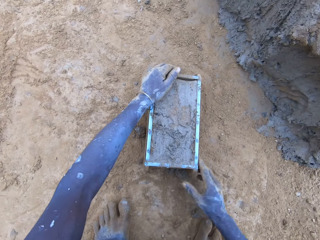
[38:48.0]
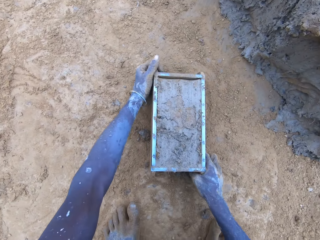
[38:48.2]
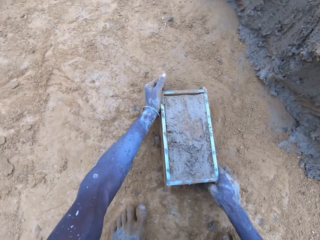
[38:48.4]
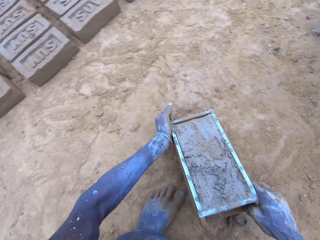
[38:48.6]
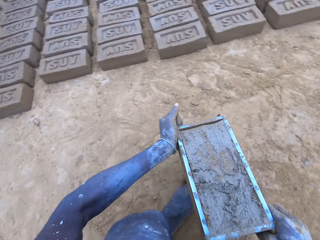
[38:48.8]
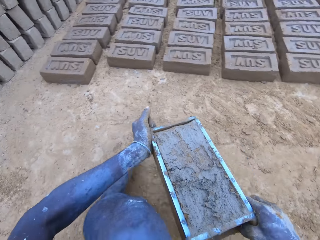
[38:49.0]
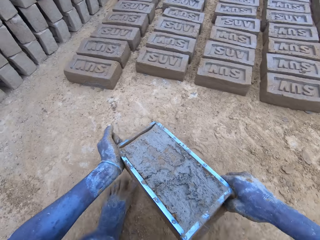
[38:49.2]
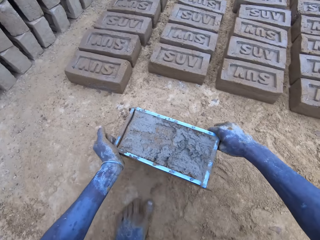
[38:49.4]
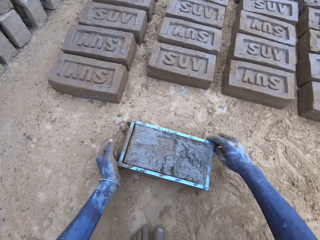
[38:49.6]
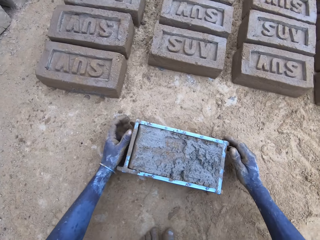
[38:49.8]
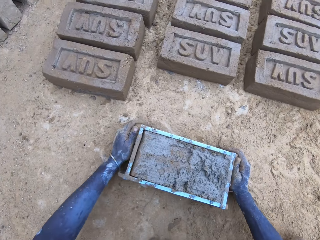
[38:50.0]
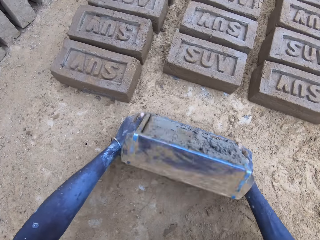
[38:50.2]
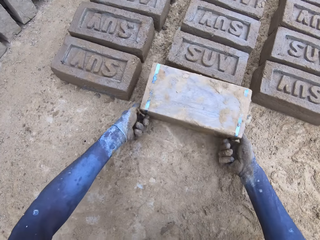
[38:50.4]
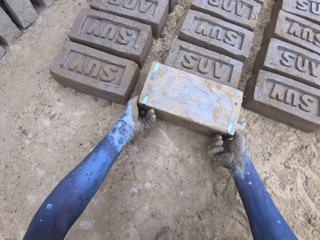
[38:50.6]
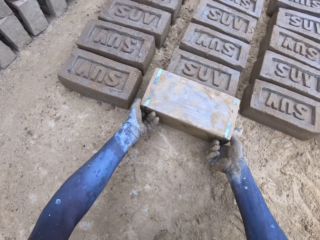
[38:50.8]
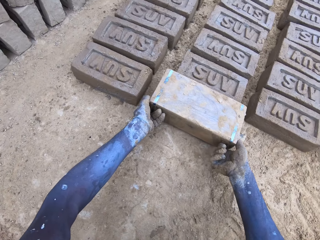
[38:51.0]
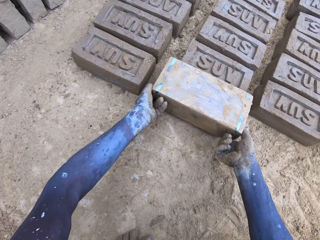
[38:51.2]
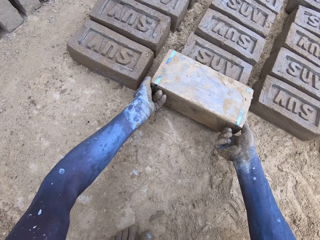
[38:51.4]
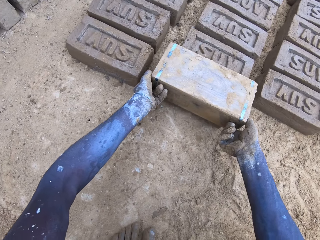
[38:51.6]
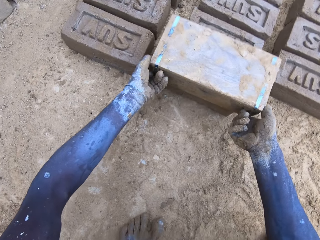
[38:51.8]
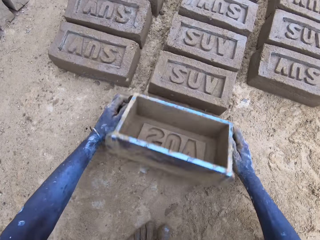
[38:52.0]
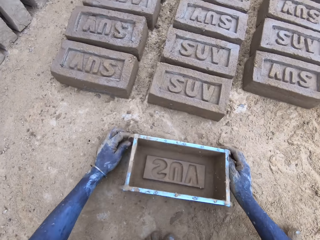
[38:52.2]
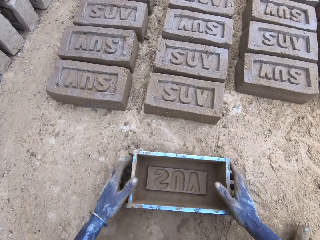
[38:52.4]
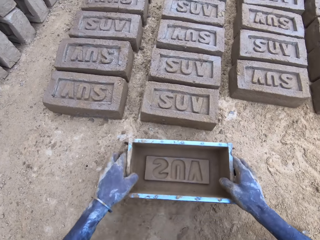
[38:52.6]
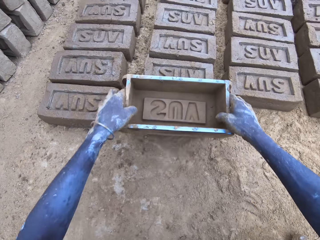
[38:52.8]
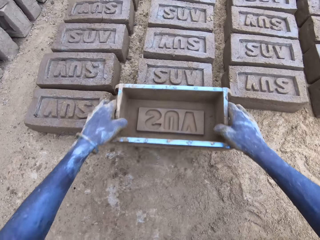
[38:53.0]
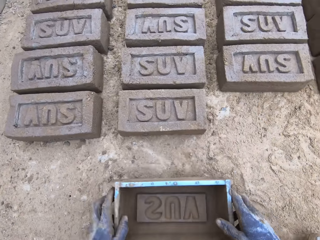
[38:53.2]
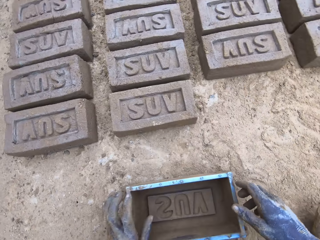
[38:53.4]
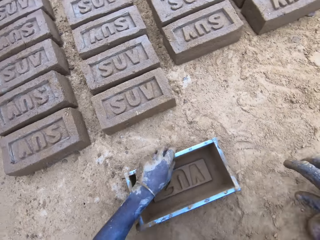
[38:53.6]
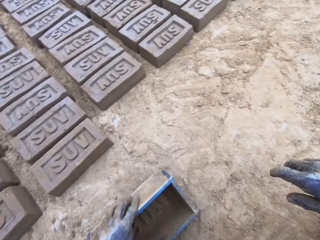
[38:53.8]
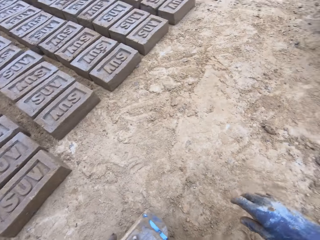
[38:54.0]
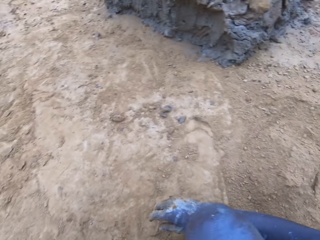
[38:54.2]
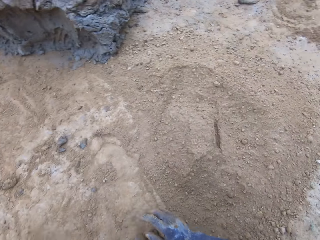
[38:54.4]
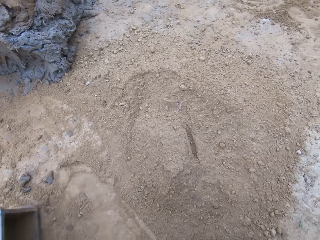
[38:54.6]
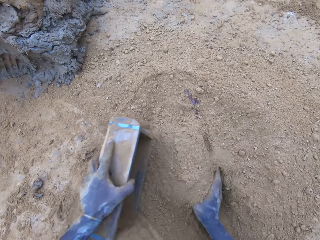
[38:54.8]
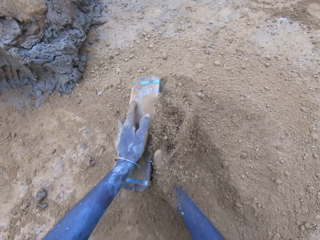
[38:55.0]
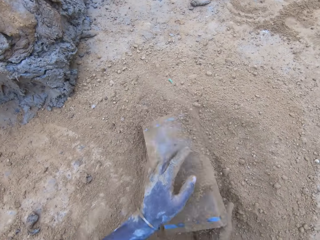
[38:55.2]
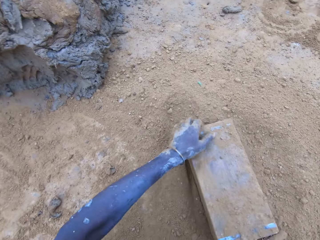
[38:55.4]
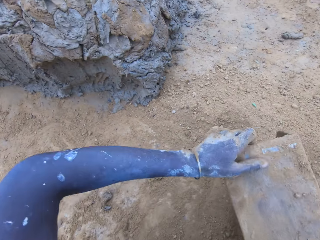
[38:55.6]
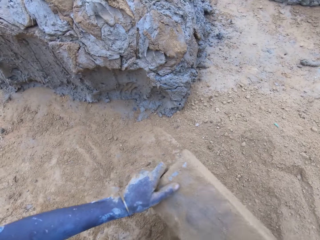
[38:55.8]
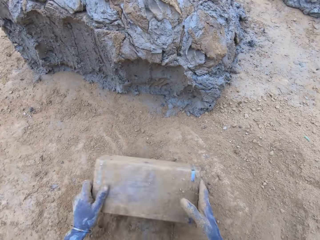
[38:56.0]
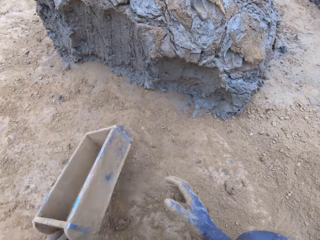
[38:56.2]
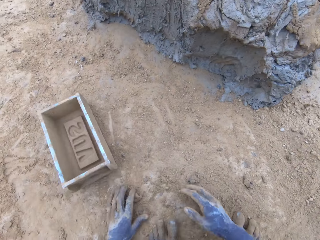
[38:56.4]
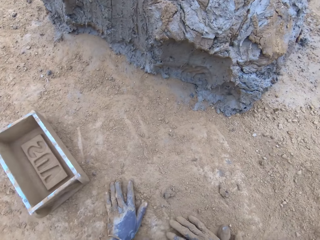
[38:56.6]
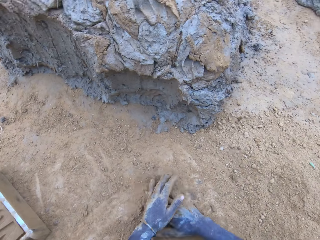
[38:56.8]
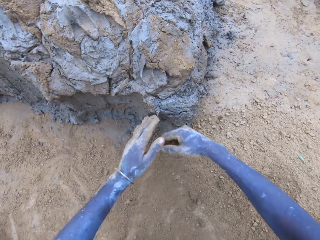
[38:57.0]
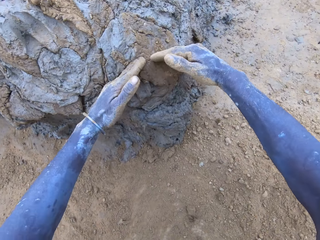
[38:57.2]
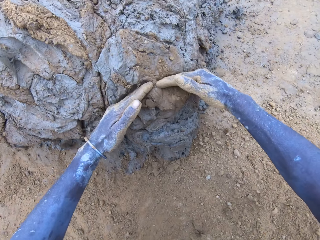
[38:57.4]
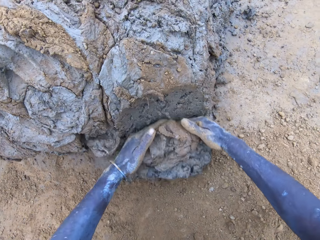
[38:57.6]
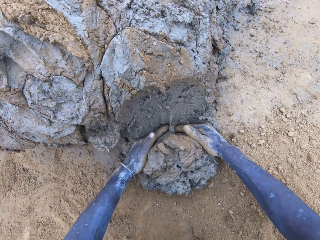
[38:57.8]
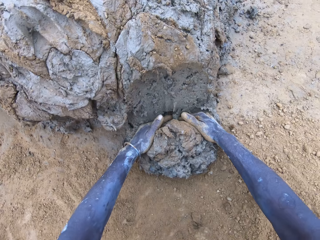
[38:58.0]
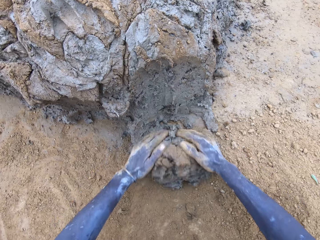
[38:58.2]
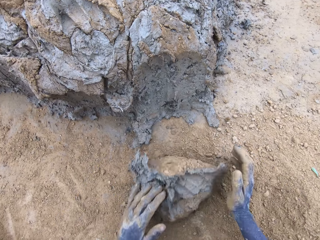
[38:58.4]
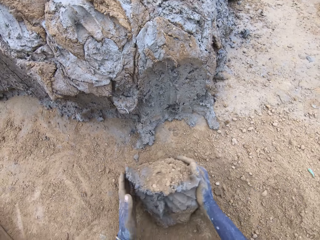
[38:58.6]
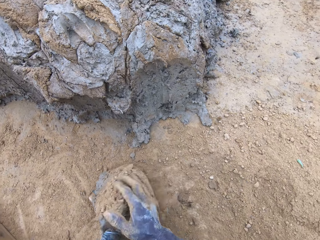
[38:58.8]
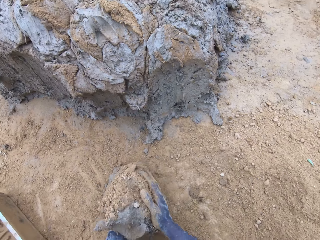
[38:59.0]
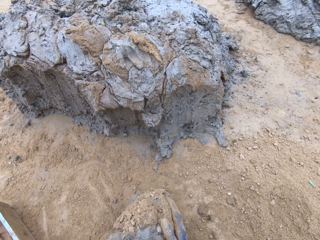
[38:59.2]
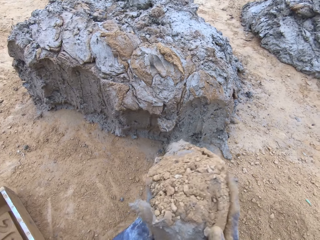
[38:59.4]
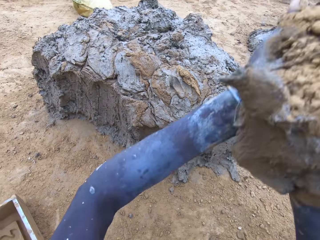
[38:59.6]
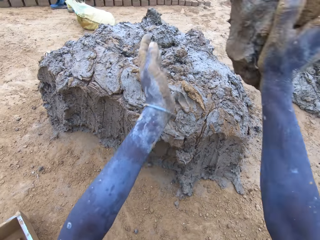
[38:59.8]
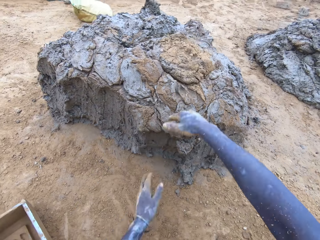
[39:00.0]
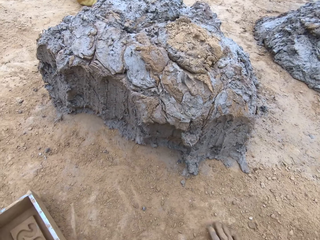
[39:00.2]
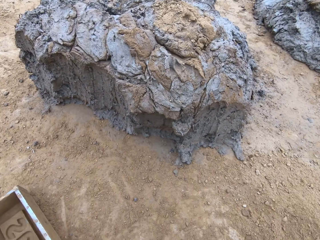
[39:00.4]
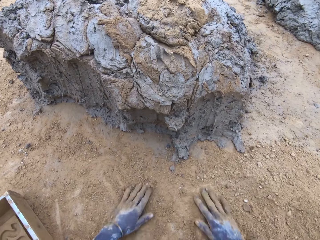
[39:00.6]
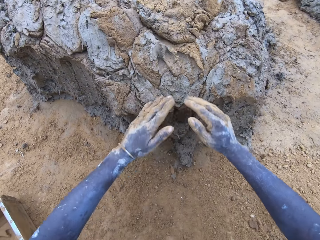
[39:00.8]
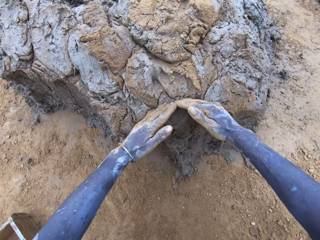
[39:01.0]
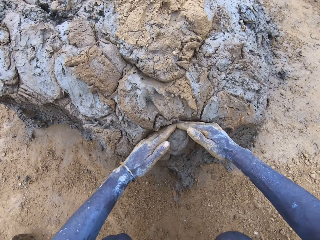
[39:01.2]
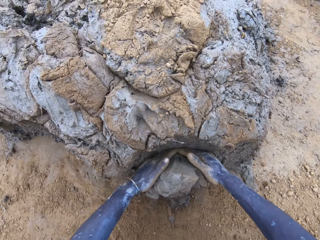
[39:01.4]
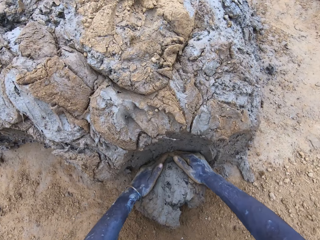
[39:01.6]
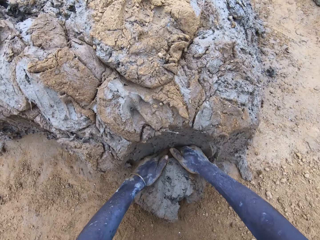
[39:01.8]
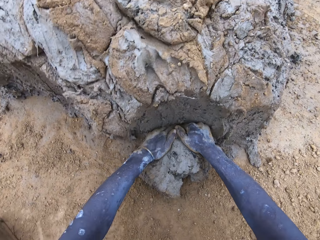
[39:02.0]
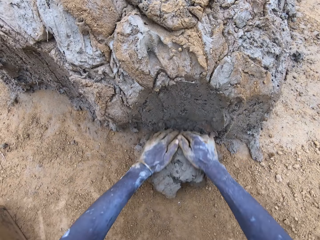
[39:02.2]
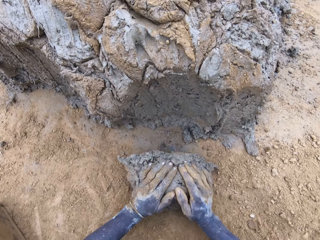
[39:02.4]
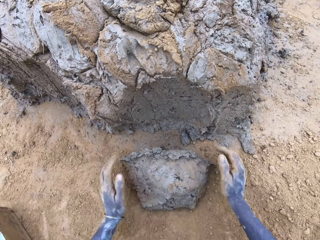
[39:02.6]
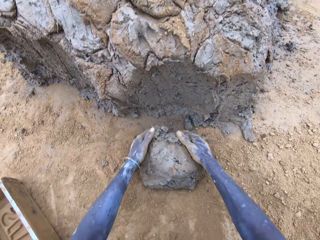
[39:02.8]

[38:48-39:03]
The camera wearer pours the mud in the brickmould on the ground. They put soil in the brickmould. They pour the soil from the brickmould. They scoop mud. They throw the mud on the pile of mud. They scoop mud.

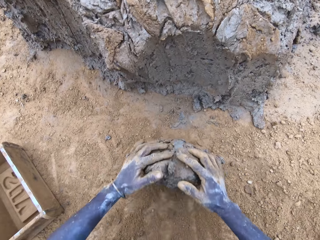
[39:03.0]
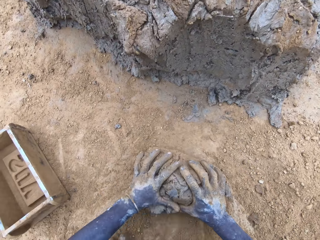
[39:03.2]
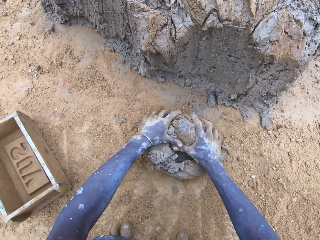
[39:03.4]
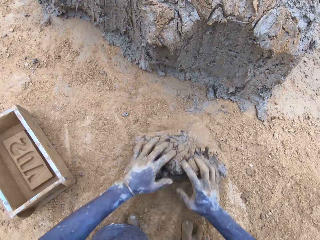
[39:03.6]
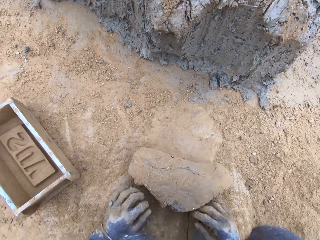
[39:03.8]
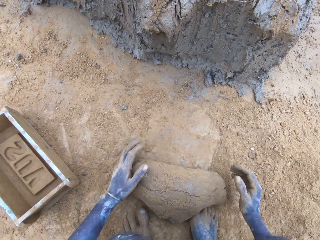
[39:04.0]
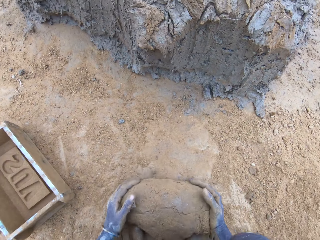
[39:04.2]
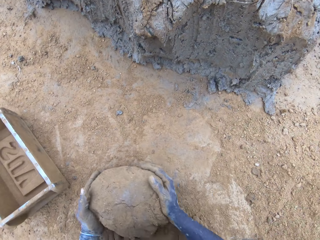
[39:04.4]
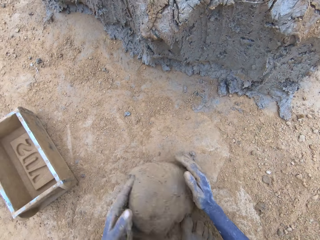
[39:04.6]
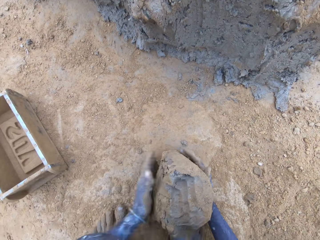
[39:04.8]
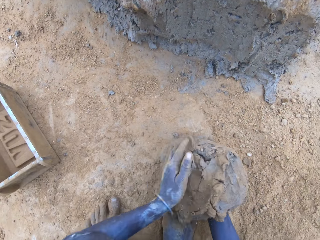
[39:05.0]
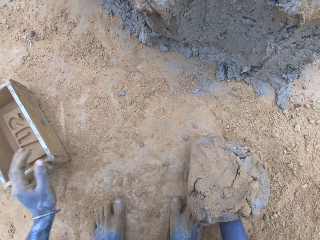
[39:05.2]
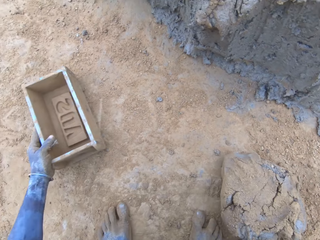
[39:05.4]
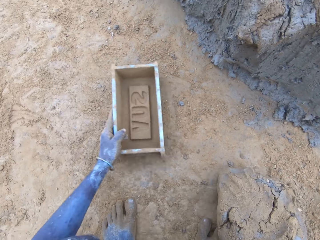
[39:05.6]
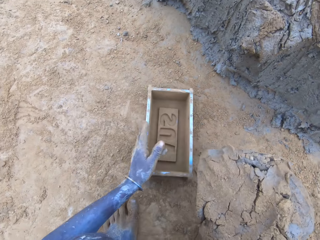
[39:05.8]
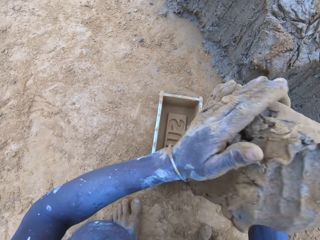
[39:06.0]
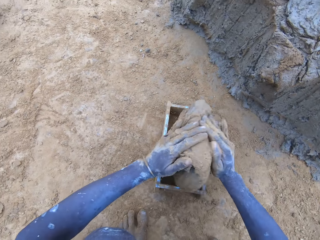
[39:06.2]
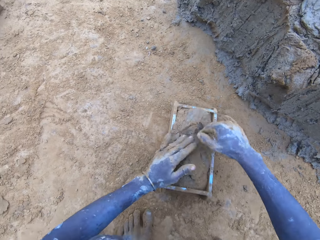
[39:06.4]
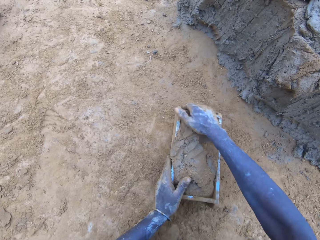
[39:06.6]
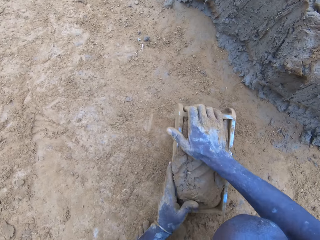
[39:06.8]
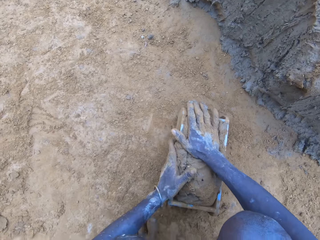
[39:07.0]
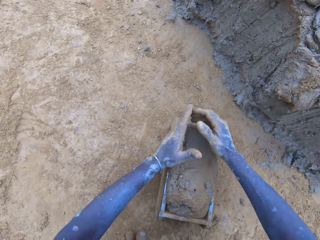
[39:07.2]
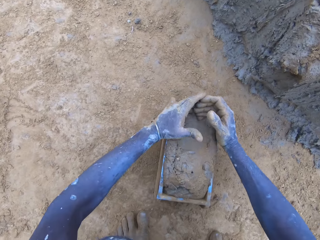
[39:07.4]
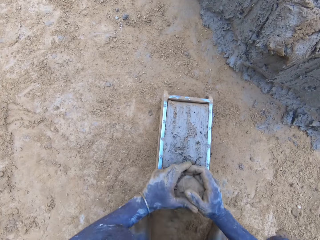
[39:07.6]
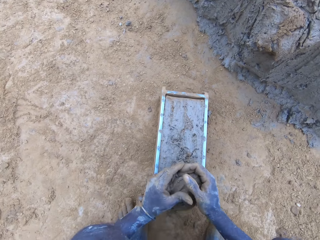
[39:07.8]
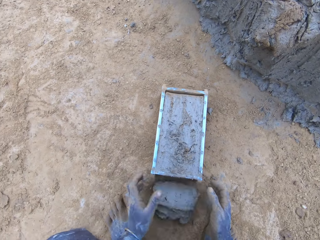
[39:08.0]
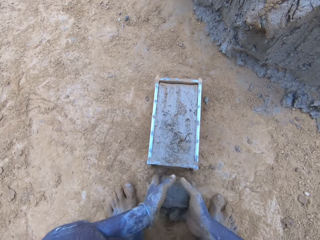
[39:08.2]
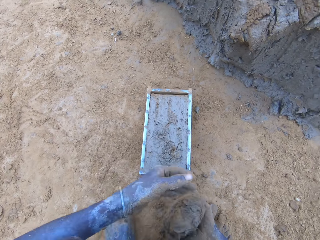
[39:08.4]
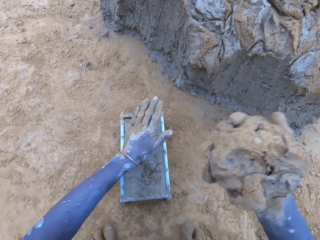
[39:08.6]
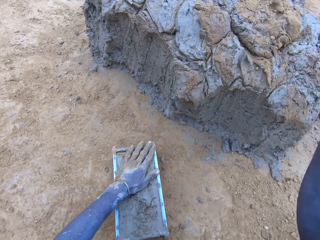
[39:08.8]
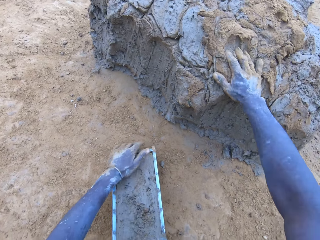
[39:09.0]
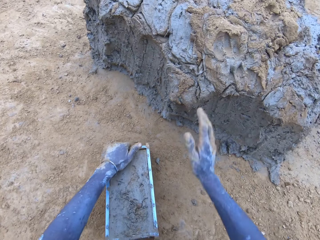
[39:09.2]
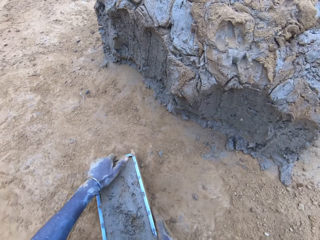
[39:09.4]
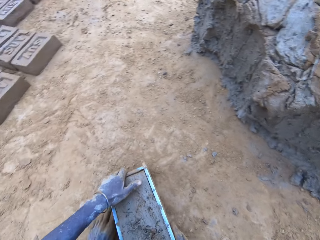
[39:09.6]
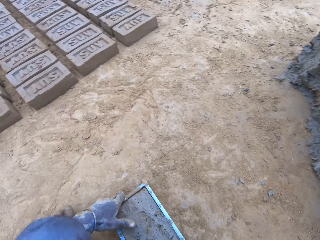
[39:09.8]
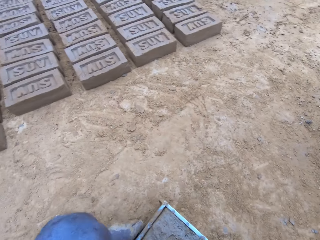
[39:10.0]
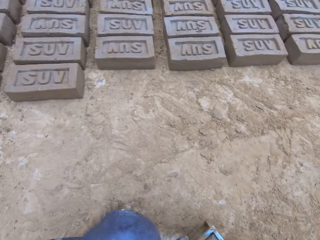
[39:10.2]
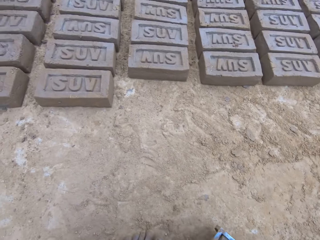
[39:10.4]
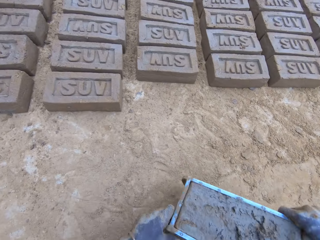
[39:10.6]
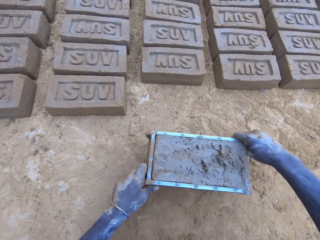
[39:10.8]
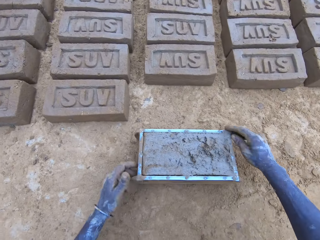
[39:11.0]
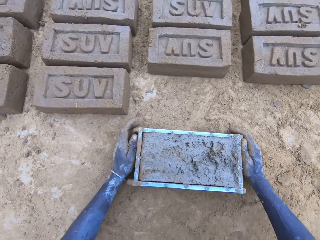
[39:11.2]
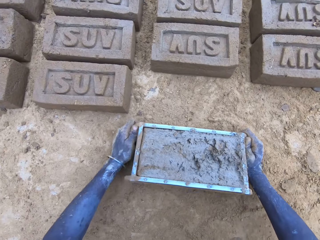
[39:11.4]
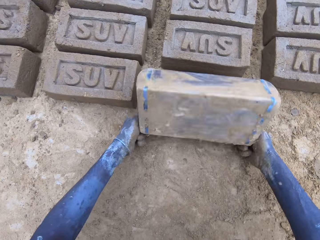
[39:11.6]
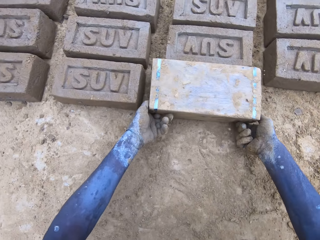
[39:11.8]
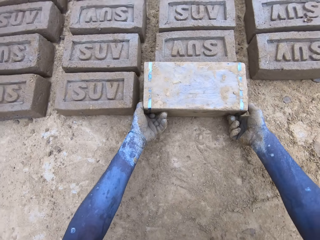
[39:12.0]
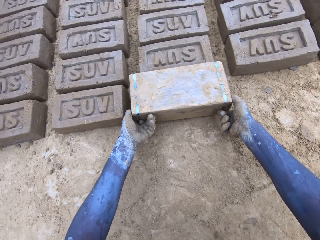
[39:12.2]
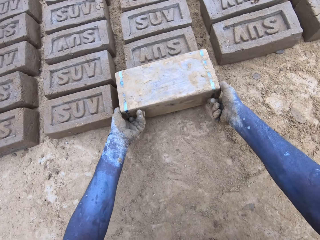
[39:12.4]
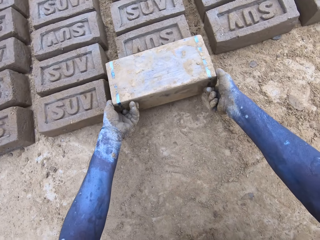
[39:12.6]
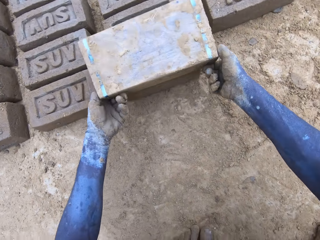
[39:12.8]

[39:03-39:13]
The camera wearer puts the mud in the brickmould. They scoop the excess mud on the brickmould. They throw the mud on the pile of mud. They pour the mud in the brickmould on the ground.
